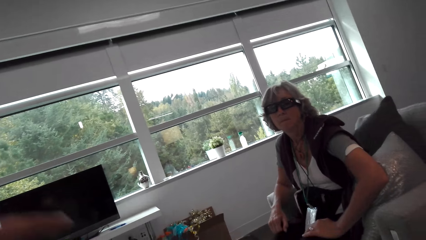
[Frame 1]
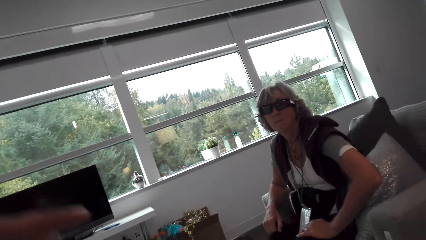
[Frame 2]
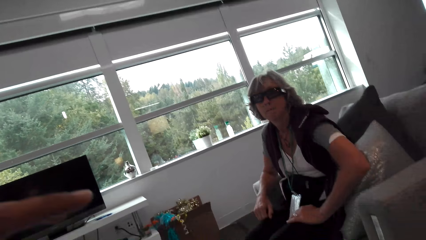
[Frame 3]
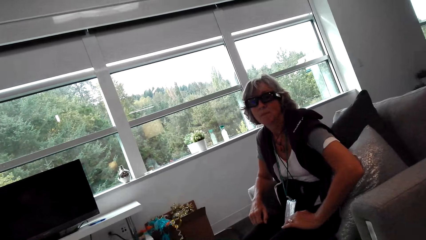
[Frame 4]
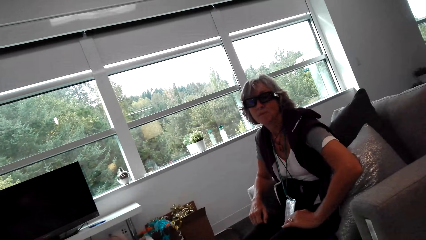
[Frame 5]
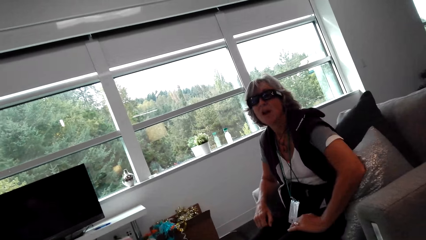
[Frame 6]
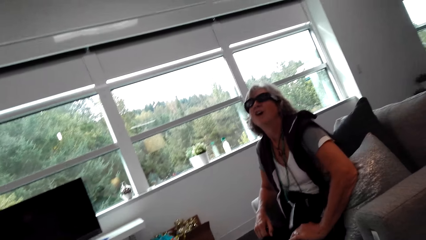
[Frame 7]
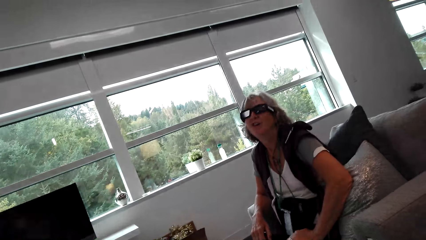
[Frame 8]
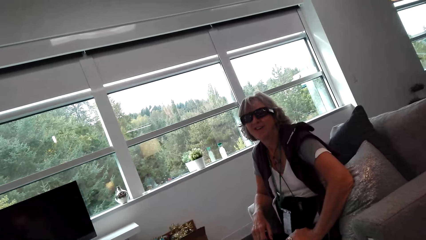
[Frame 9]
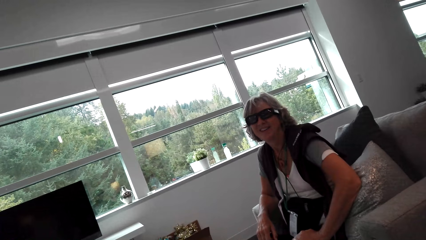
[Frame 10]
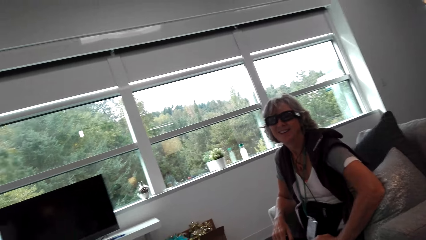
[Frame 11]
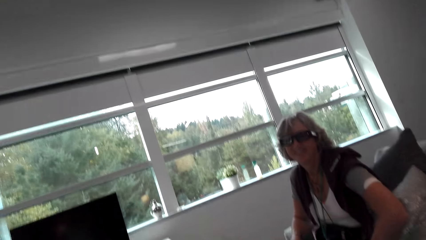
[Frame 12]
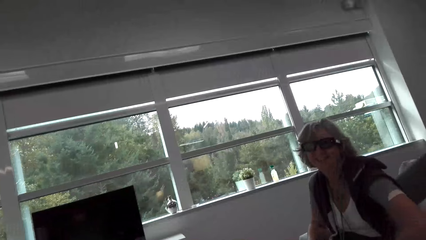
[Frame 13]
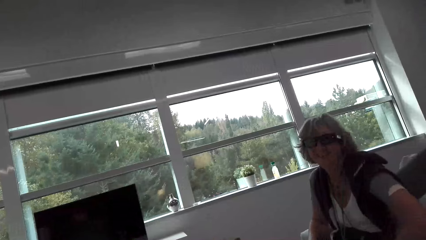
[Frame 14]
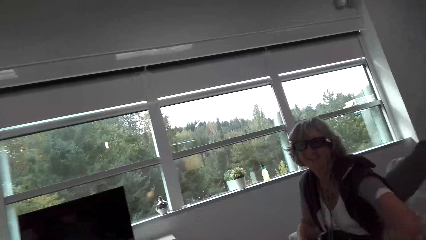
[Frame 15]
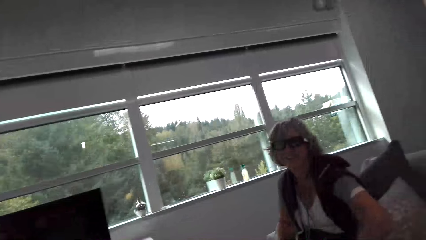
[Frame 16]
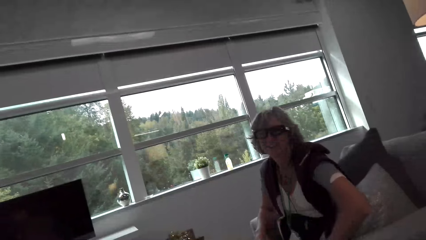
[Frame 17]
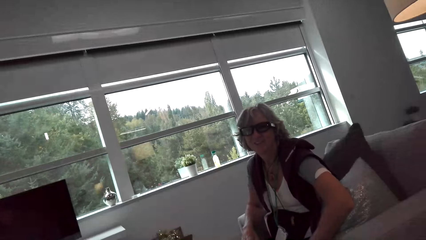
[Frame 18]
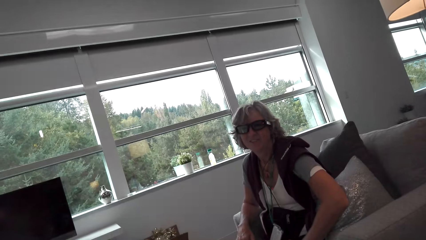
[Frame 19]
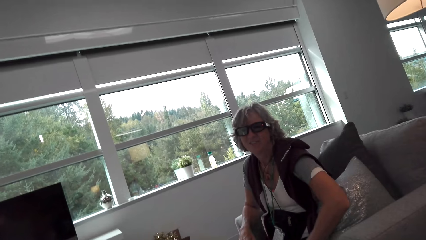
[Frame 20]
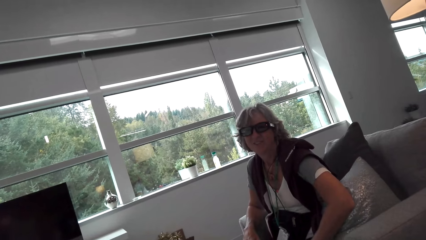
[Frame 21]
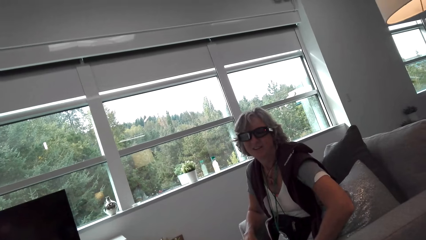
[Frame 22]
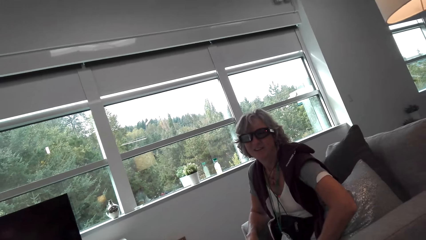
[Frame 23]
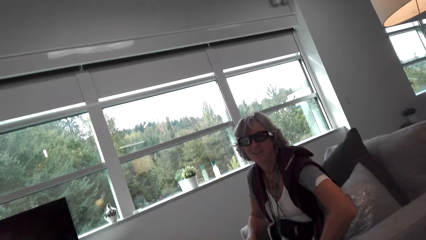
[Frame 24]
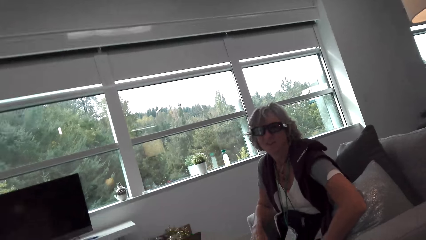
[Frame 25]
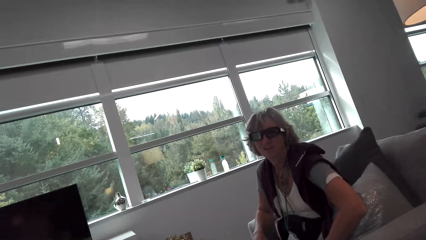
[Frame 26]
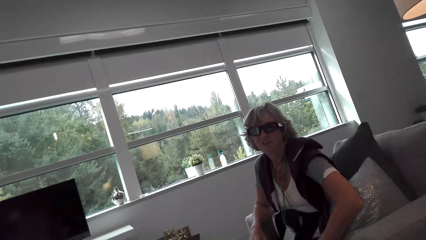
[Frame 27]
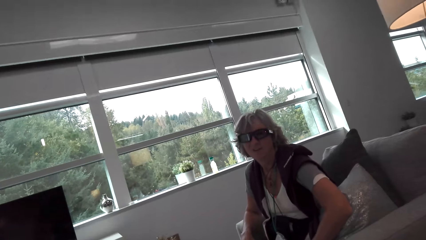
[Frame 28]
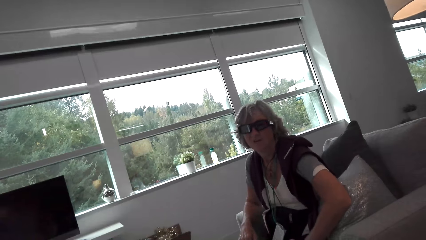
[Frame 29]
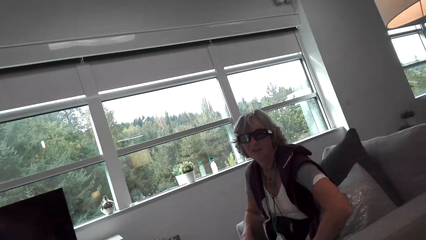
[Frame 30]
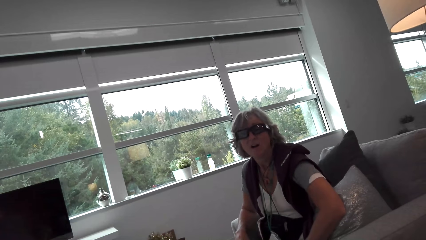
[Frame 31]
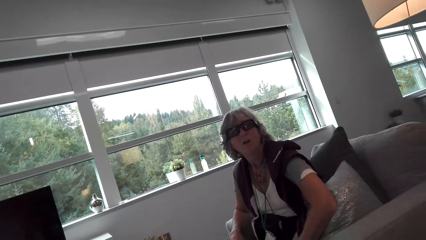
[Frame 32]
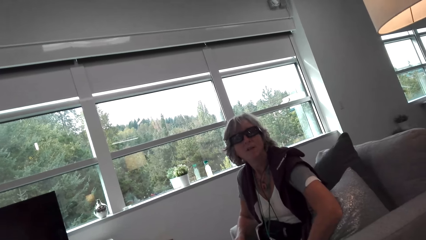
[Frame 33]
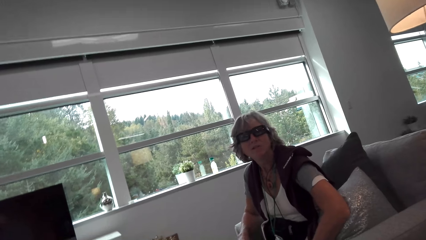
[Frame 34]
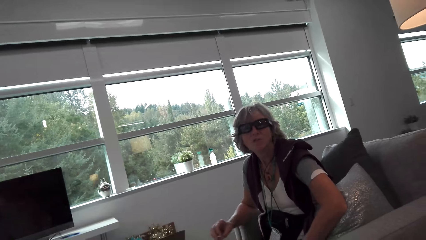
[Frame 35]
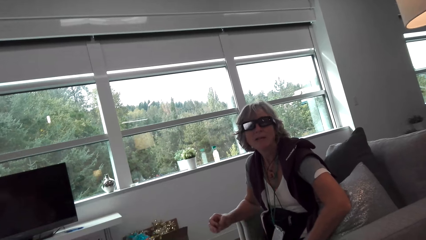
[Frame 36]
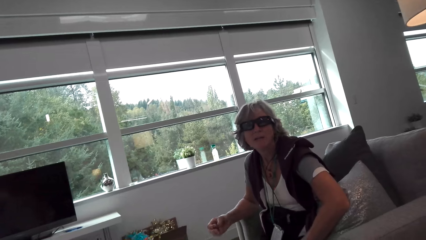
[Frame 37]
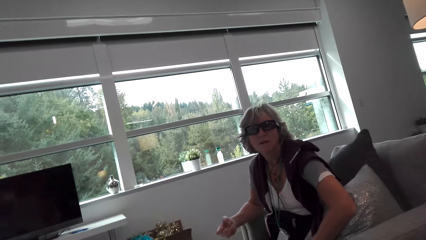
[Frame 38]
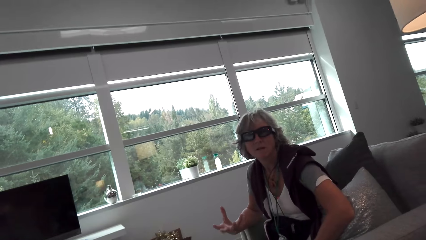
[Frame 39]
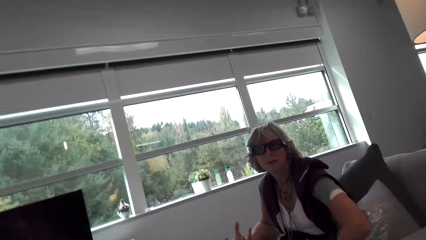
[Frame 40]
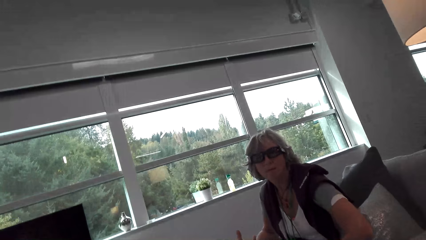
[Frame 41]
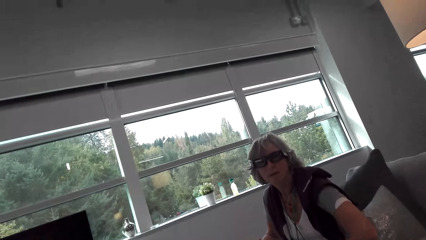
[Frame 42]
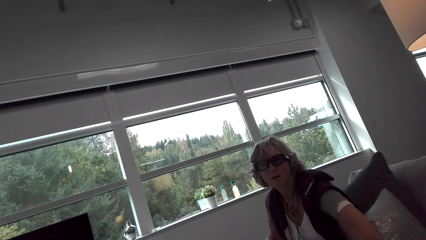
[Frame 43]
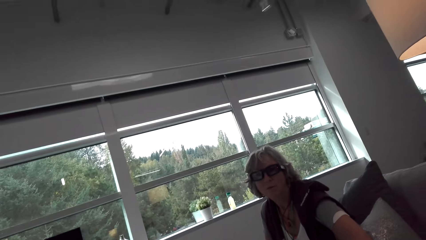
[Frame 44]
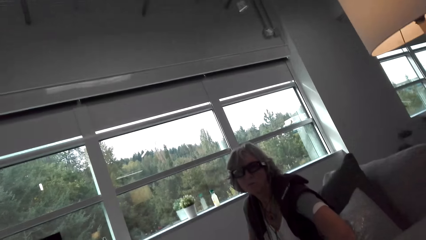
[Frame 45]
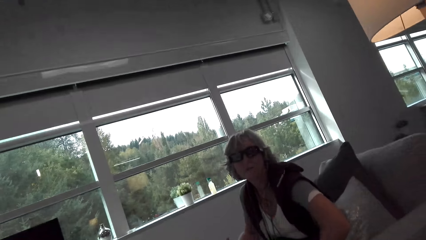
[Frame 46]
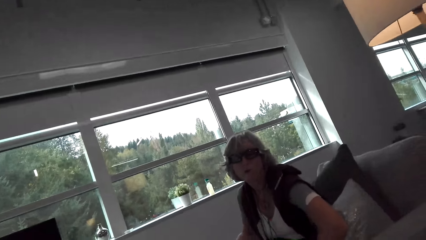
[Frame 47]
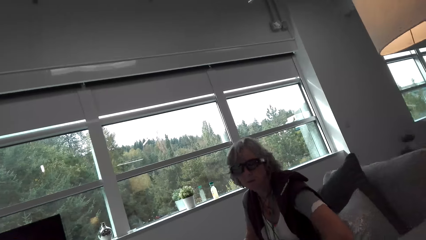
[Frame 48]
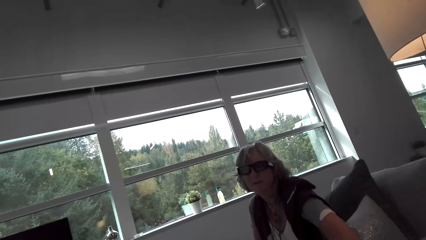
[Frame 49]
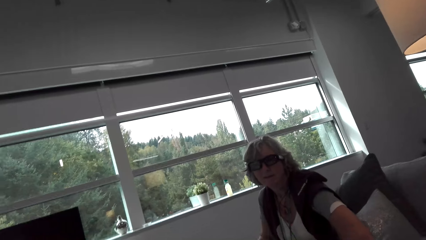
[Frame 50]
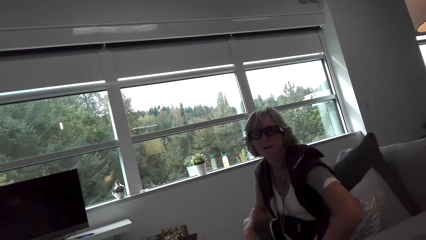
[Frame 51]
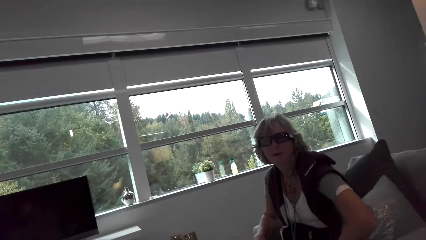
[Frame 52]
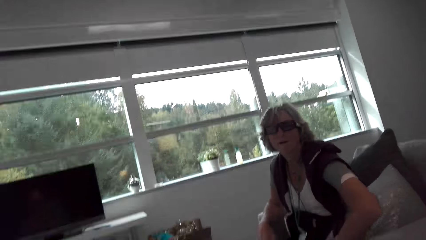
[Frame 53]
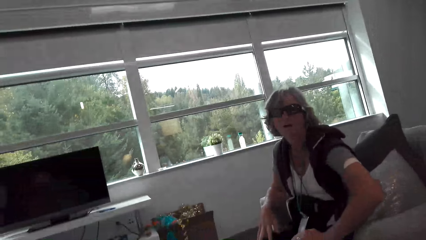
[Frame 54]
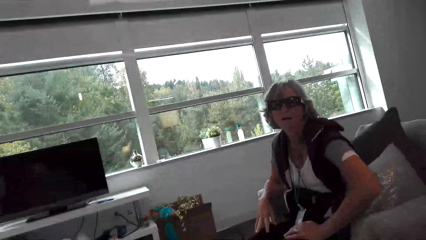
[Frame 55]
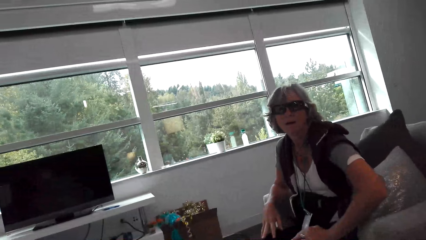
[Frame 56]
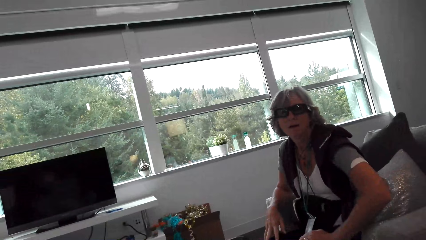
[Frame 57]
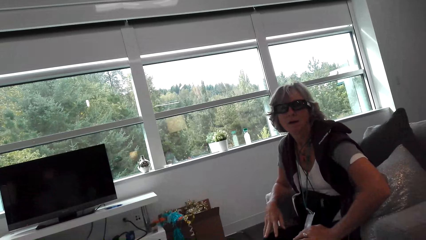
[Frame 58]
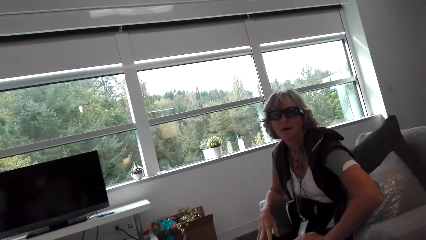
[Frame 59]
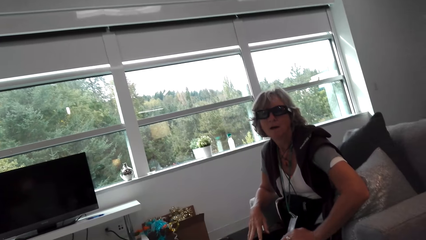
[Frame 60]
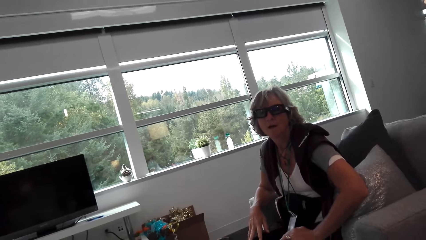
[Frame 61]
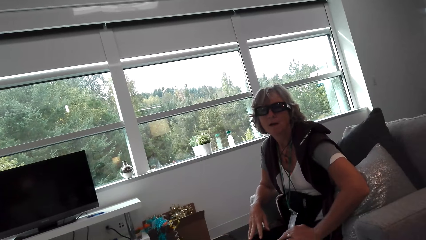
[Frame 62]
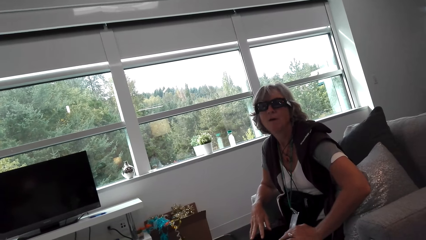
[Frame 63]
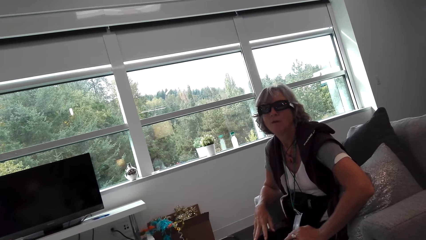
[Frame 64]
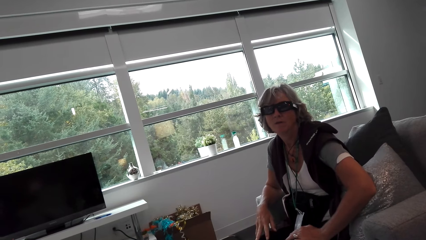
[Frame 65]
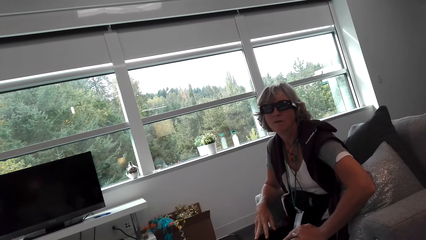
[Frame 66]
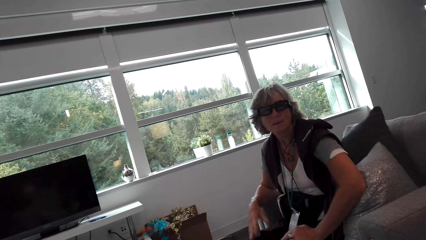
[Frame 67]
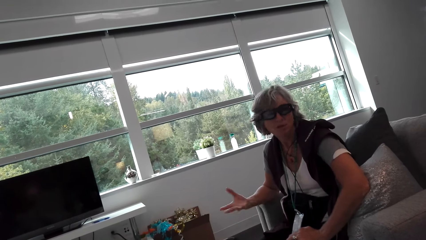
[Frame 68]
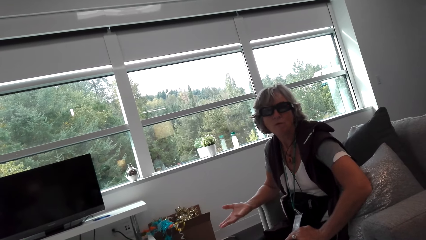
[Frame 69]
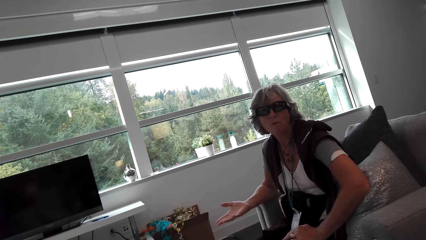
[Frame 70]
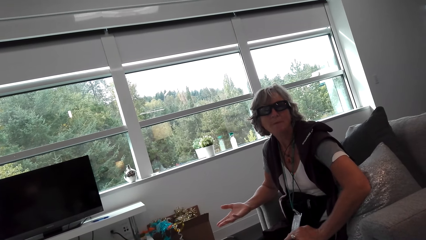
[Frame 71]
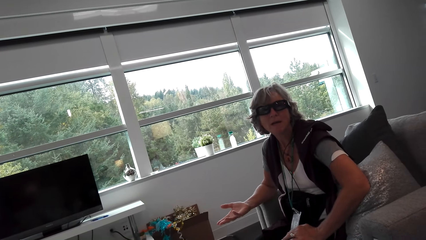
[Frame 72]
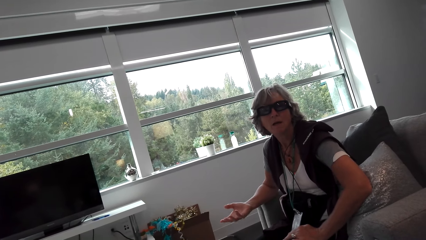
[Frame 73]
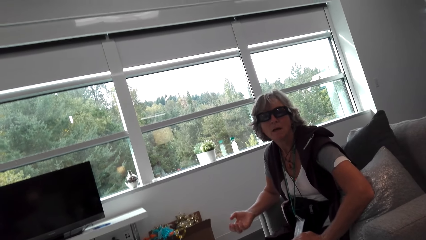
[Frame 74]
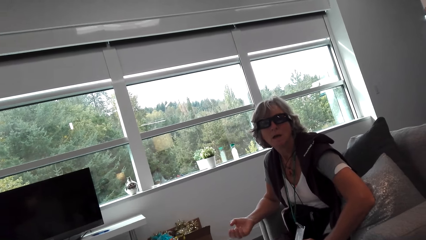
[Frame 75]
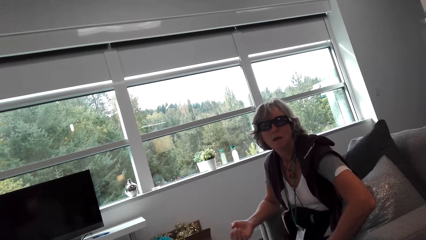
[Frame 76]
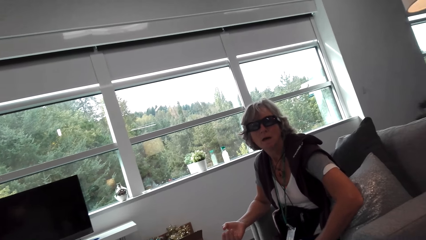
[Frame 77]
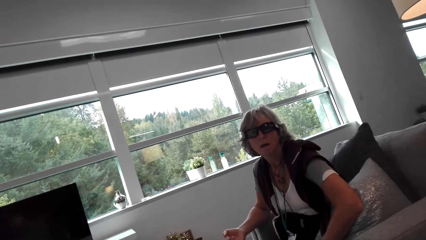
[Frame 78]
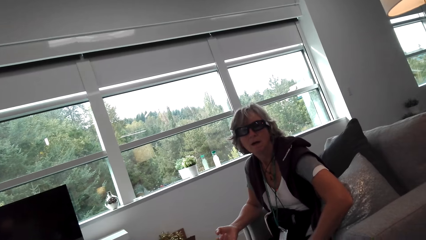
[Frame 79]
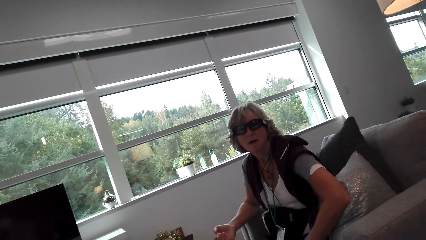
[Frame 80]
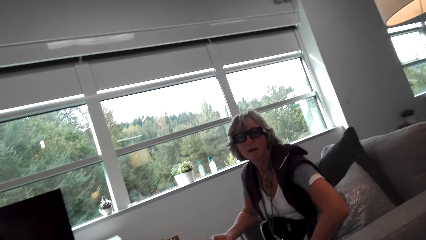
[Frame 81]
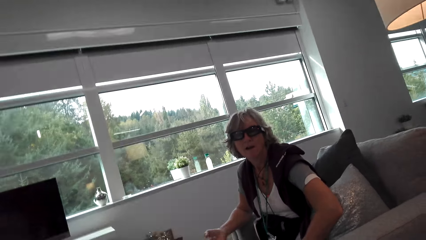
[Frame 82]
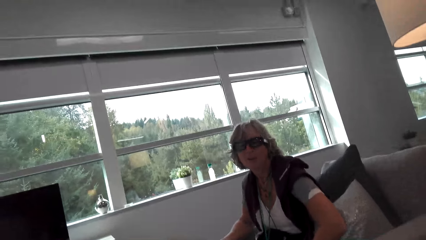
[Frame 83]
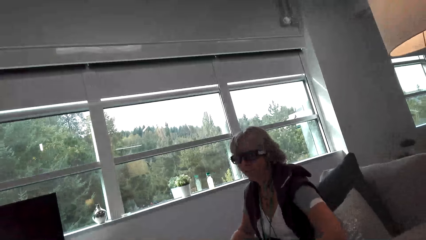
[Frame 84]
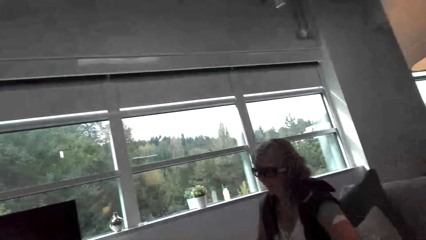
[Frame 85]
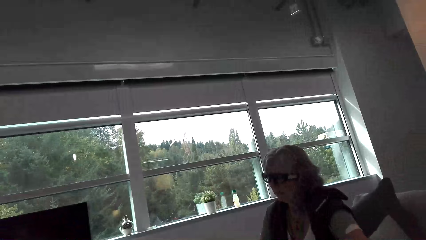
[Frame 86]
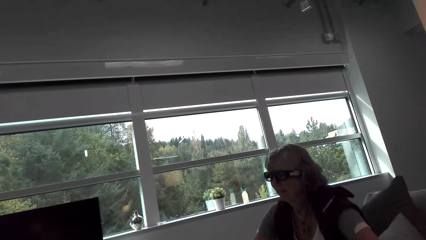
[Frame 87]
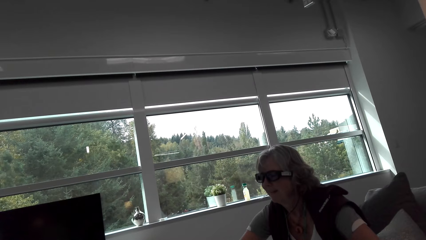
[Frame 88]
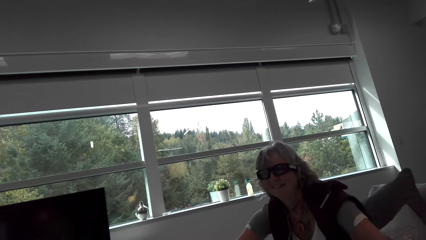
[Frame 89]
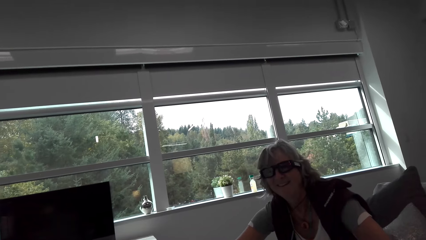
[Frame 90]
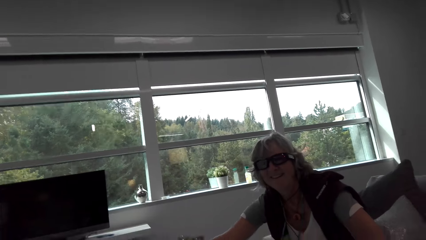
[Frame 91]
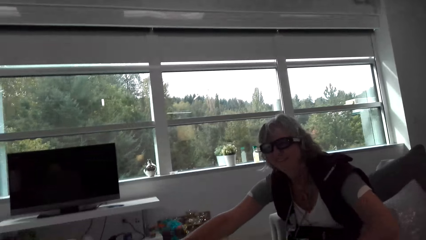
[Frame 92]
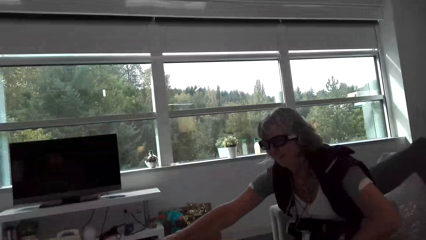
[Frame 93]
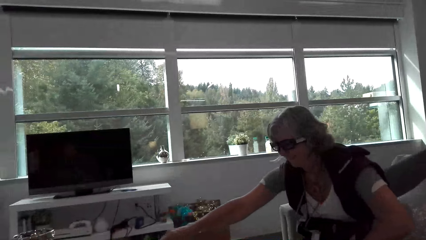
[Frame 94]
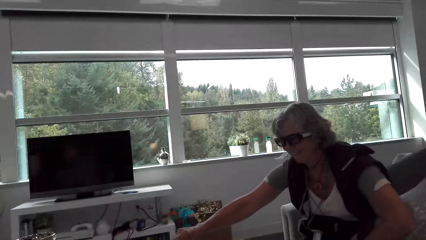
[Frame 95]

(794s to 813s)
The camera wearer moves the hand and talks with a lady. They talk with the lady and look around. They talk with the lady. The lady moves the hand. The camera wearer looks around. They talk with the lady and look around. They talk with the lady. The lady moves the hand. The camera wearer looks around. They talk with the lady and look around.
